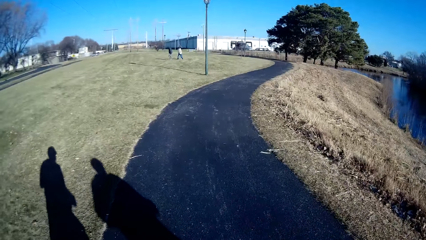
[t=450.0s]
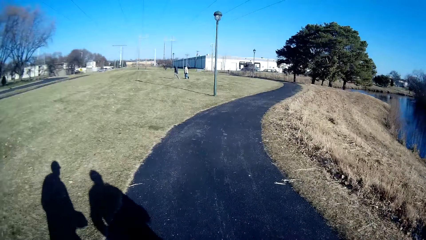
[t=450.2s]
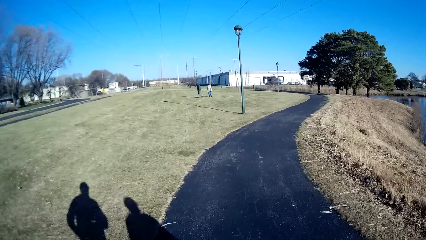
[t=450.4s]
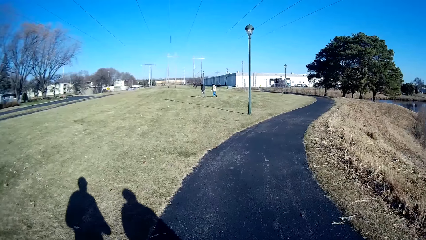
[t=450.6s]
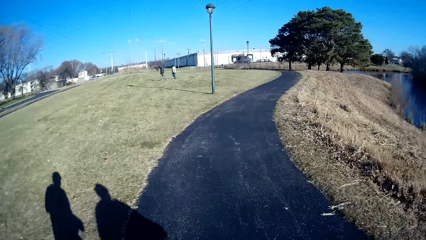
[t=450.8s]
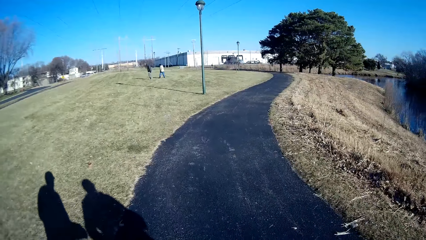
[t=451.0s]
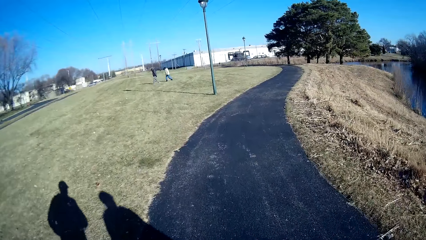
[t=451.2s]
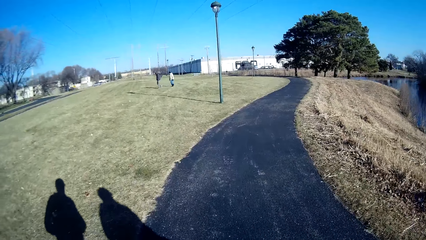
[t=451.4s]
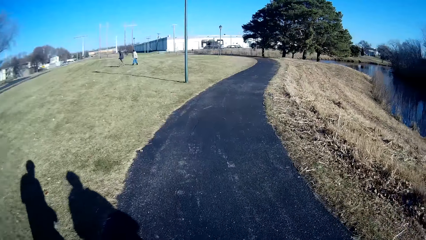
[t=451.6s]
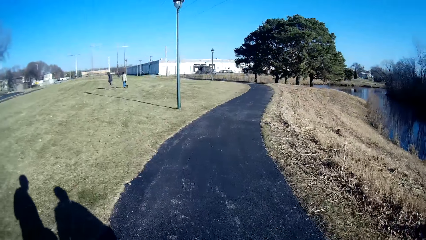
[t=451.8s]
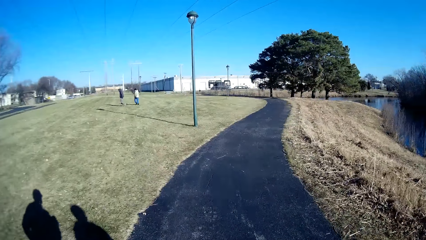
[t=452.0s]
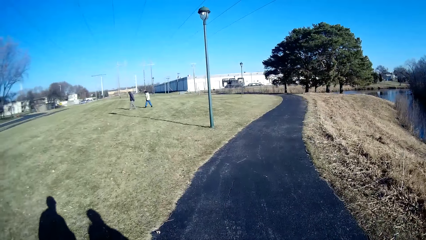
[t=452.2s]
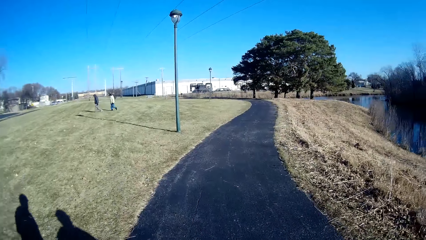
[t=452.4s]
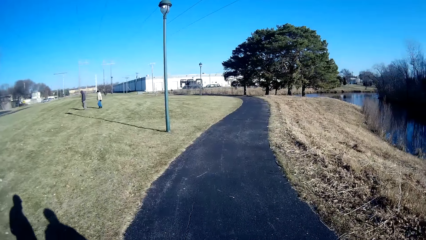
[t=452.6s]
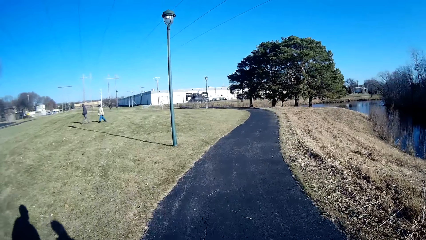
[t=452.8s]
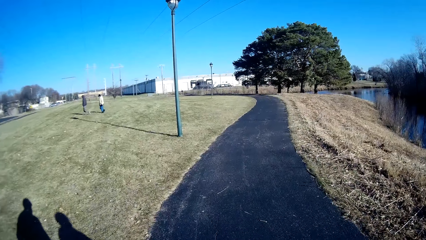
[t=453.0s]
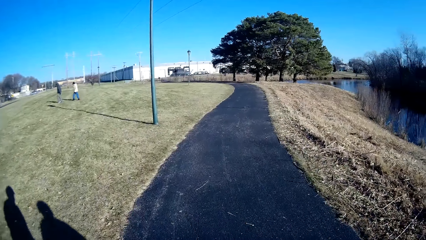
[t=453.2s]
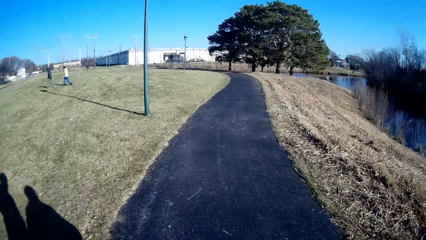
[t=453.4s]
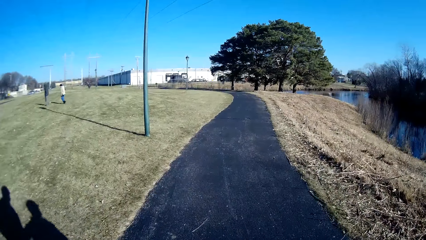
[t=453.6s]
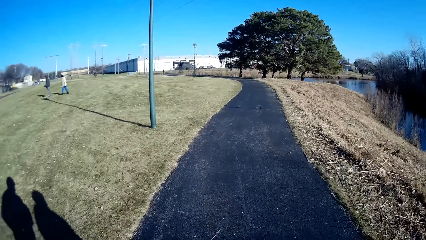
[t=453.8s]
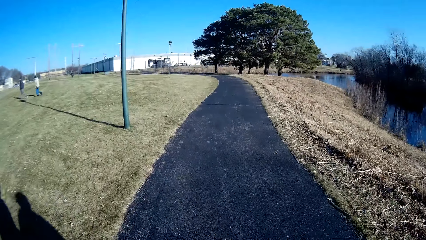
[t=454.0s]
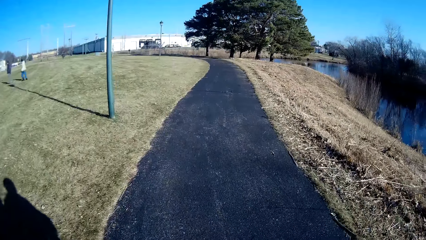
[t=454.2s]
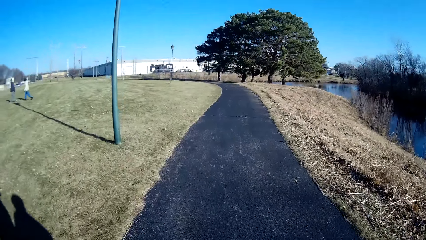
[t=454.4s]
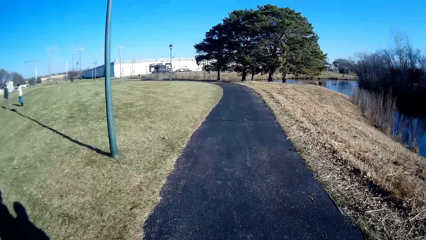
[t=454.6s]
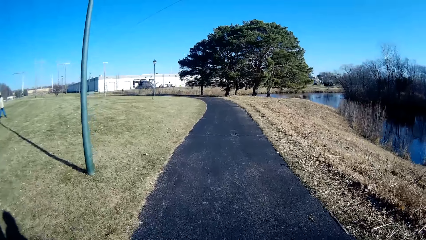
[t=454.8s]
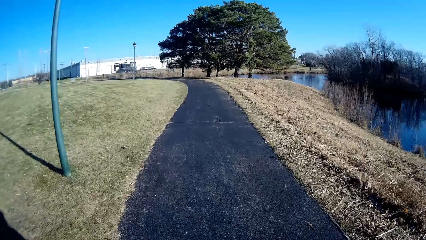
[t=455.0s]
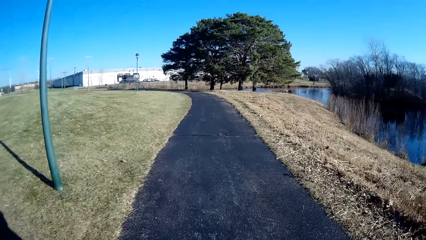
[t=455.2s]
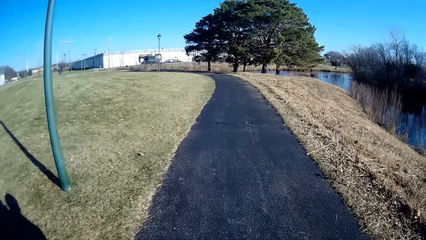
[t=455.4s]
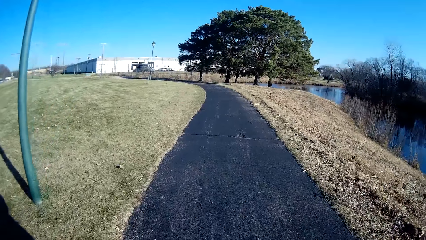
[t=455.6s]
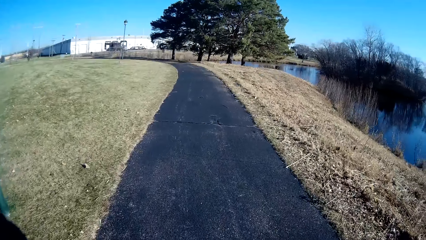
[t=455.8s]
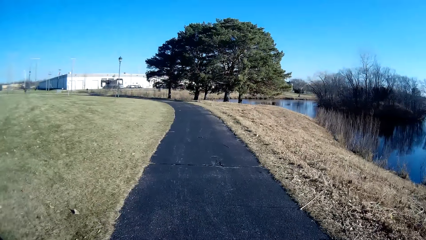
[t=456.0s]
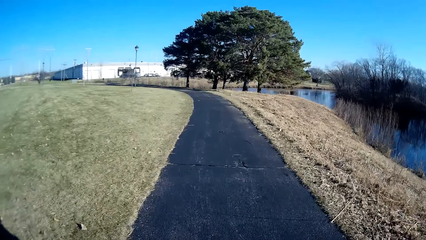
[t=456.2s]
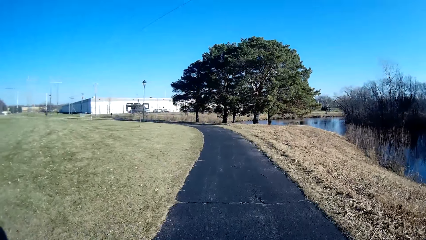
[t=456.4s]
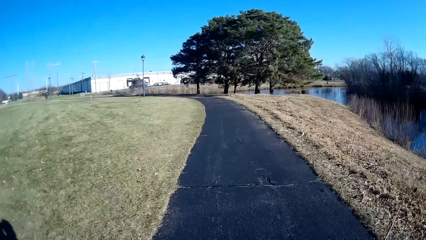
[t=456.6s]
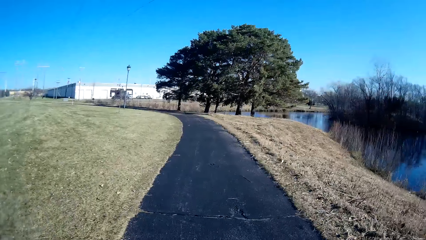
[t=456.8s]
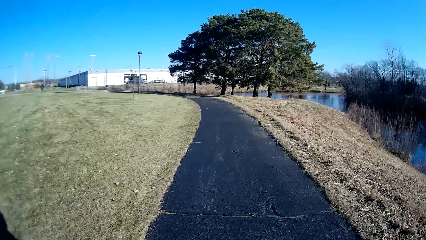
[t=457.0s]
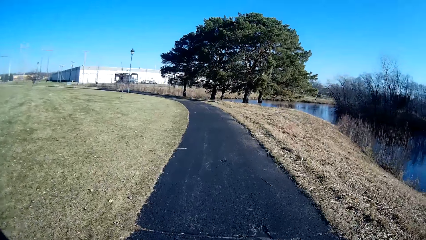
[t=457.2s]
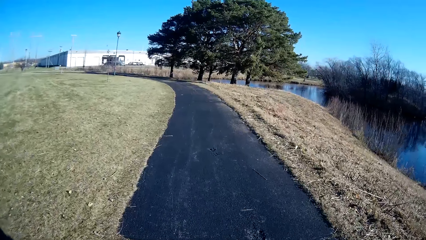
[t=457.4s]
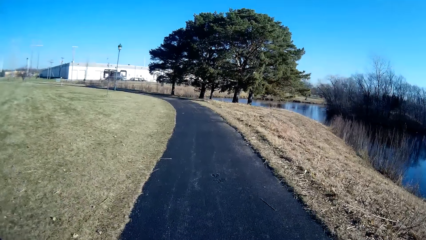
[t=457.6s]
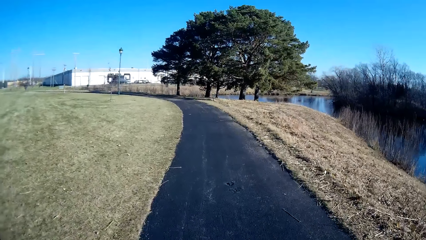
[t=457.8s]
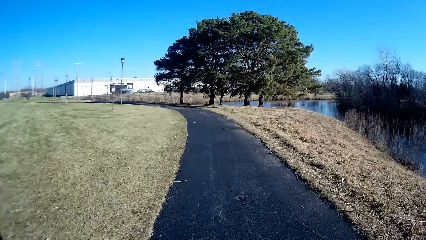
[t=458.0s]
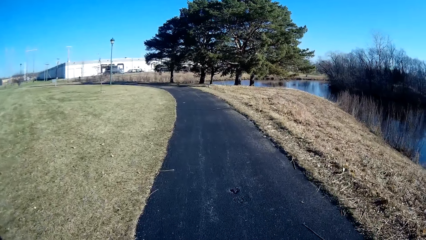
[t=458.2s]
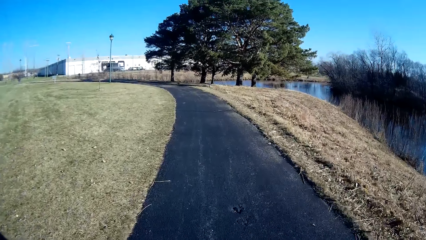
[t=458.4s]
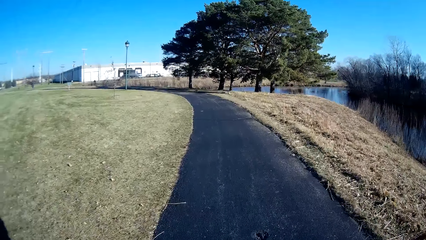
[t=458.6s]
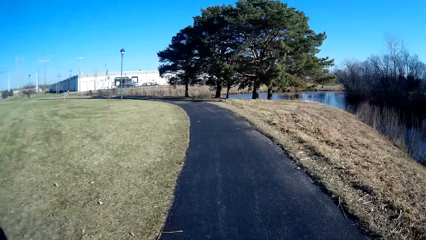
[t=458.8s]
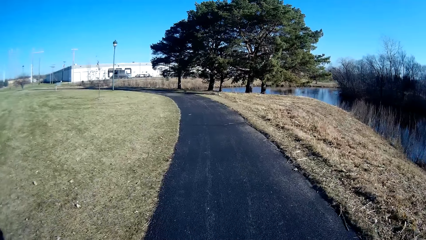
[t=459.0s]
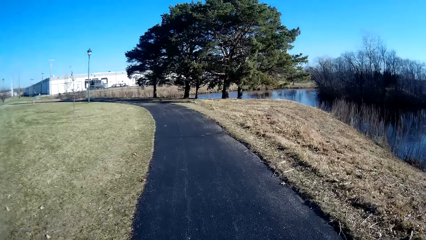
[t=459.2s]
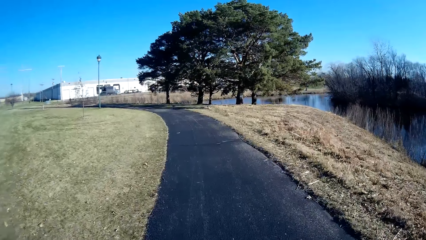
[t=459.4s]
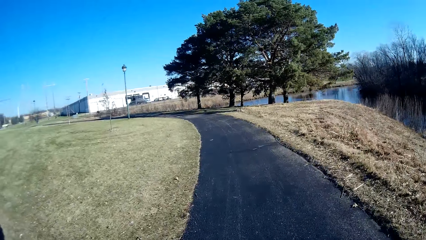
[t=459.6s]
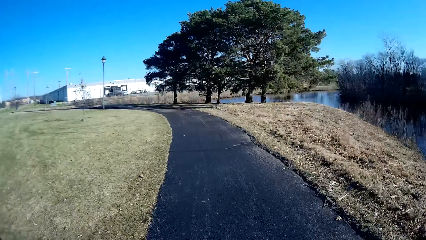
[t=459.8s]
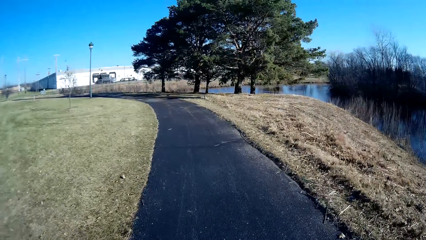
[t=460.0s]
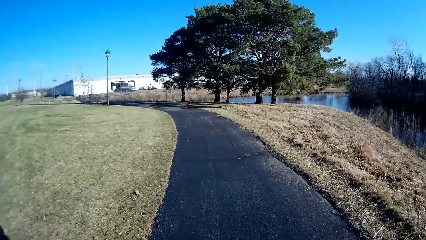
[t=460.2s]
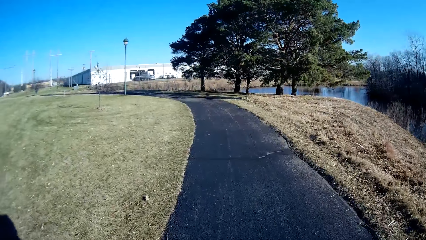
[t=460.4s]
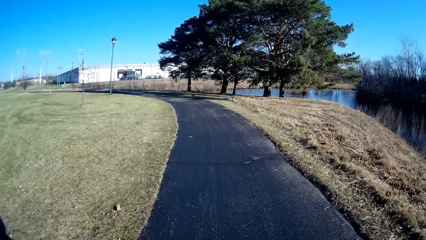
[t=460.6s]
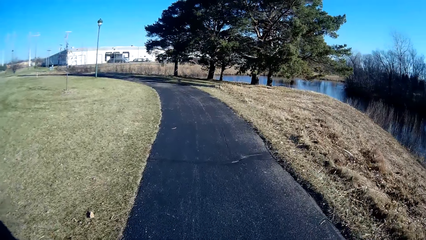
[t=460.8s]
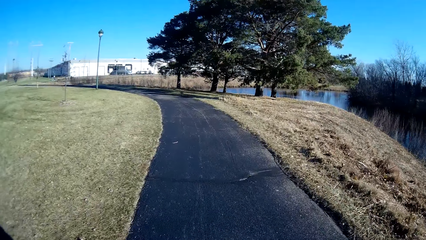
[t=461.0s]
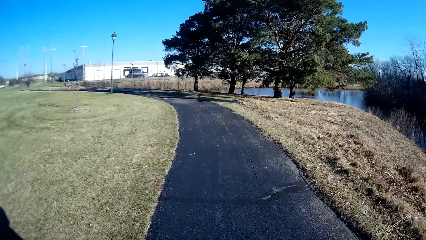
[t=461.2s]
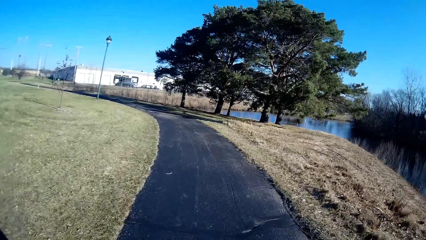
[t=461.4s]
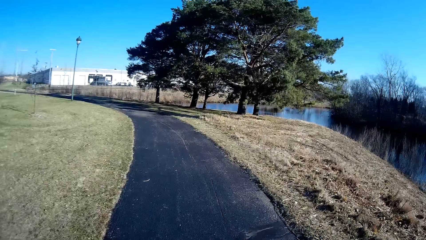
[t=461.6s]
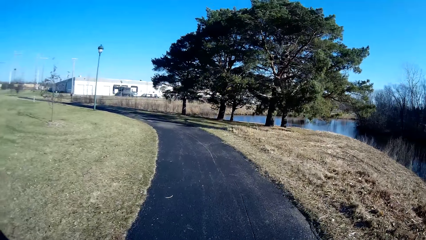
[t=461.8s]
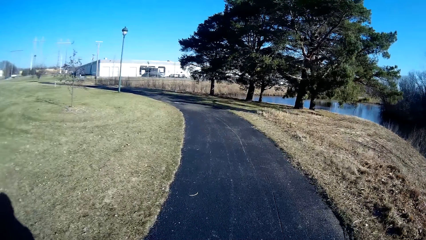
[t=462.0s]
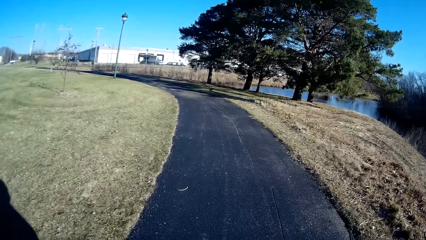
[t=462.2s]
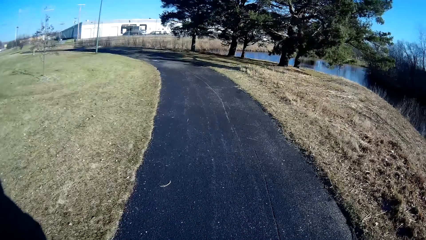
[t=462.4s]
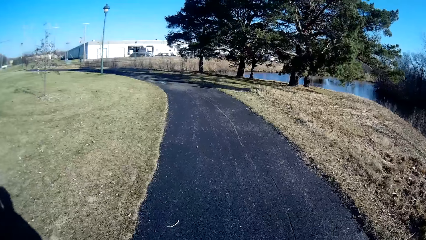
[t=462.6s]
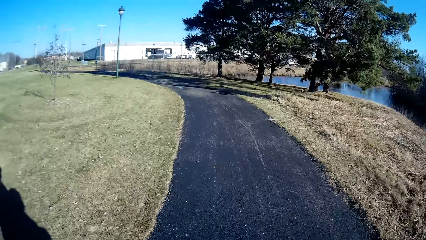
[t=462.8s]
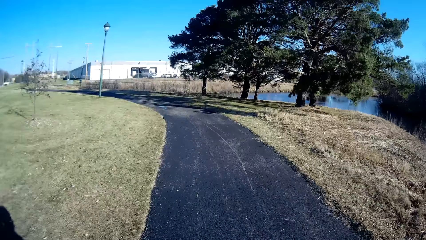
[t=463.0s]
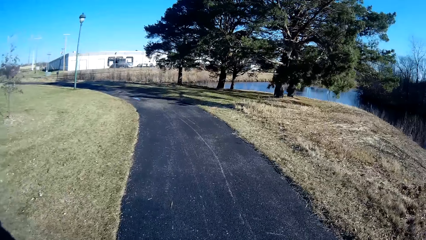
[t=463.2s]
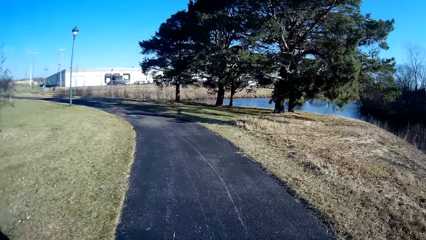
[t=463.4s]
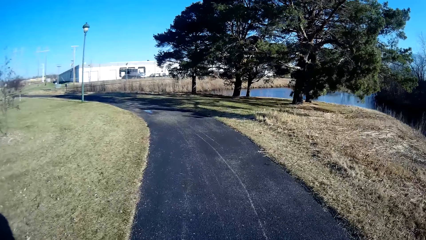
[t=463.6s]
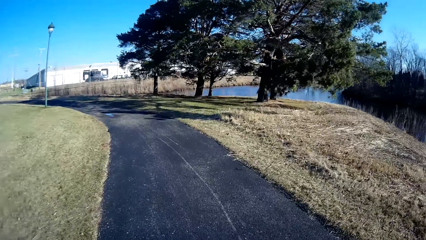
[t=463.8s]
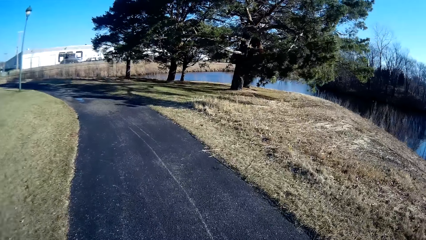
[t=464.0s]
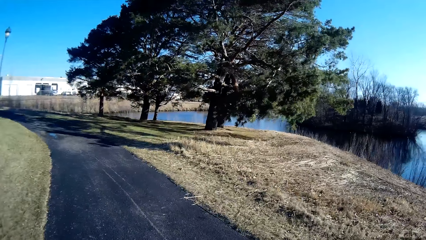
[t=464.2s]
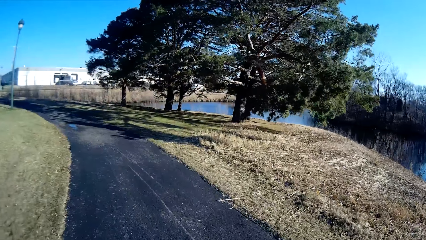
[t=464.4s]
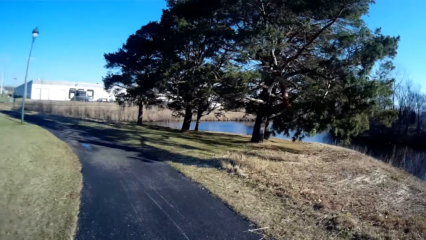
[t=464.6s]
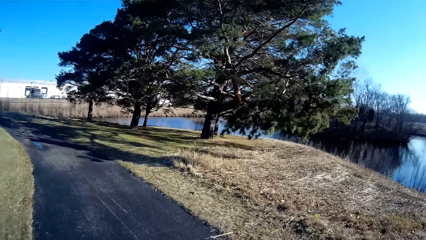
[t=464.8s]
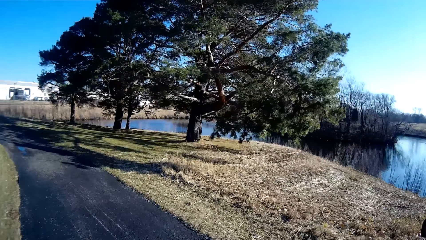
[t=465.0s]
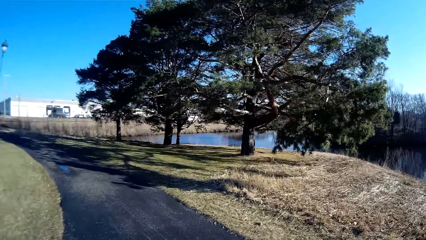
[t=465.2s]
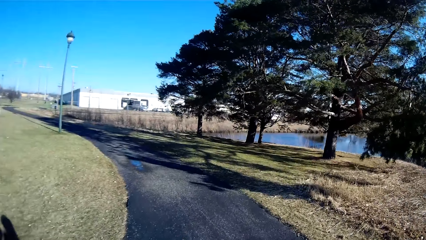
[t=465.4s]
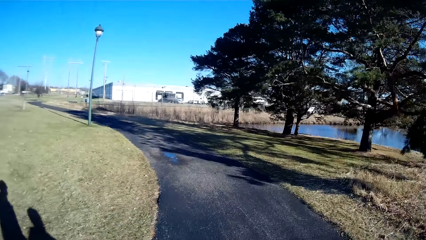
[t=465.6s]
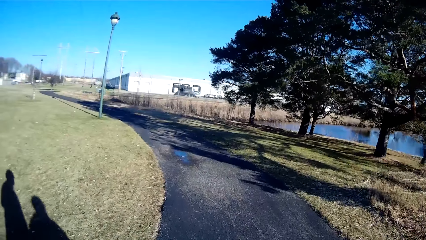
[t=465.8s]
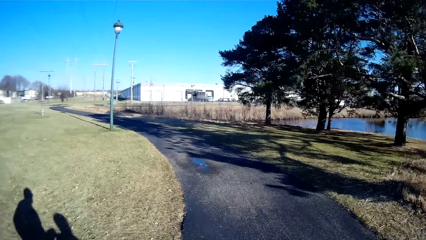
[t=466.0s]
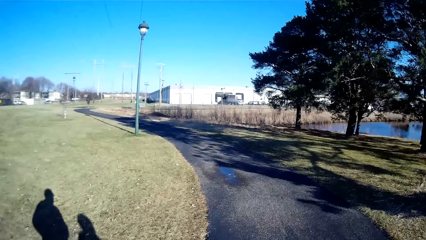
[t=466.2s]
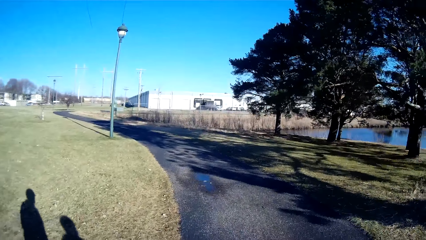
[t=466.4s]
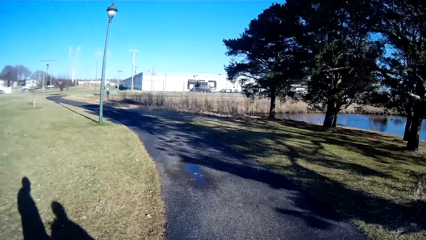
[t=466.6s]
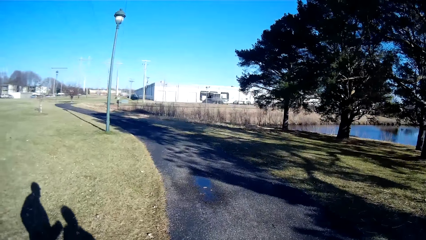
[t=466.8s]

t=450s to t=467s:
The camera wearer converses with a person. The person converses with the camera wearer. The camera wearer converses with the person.
